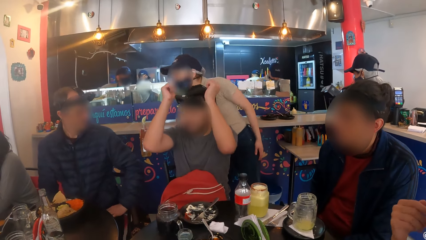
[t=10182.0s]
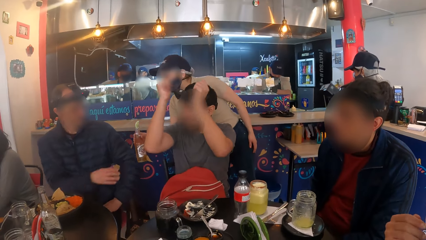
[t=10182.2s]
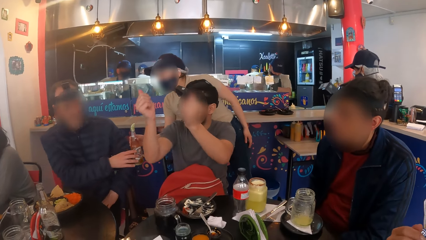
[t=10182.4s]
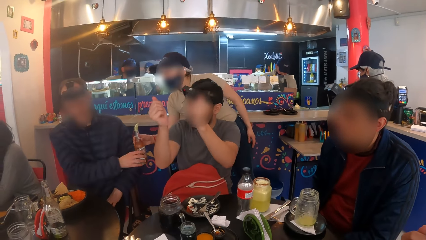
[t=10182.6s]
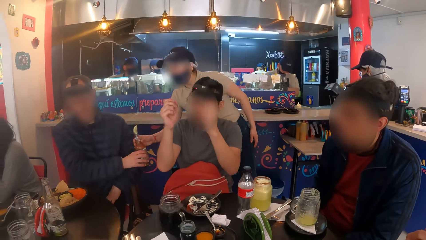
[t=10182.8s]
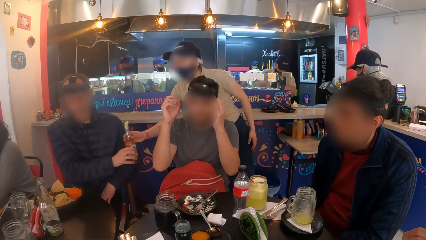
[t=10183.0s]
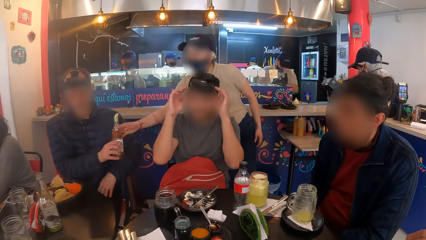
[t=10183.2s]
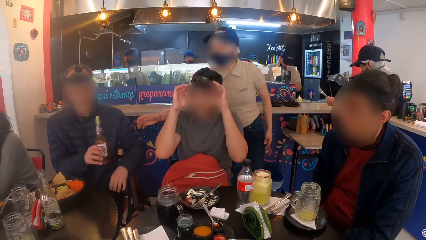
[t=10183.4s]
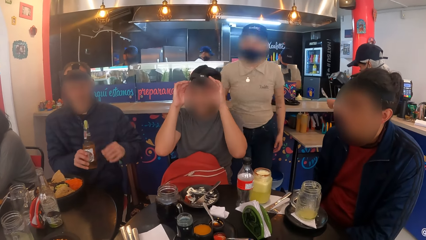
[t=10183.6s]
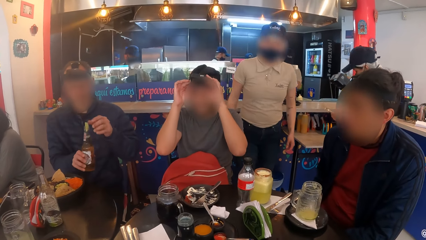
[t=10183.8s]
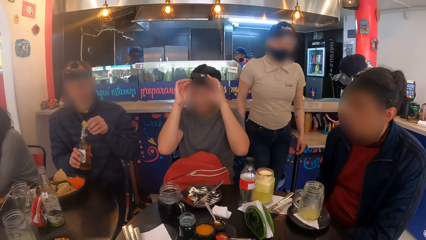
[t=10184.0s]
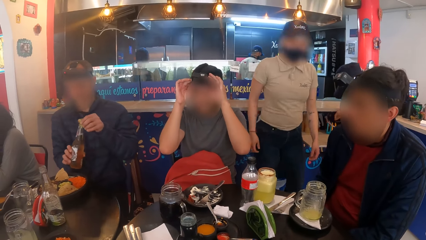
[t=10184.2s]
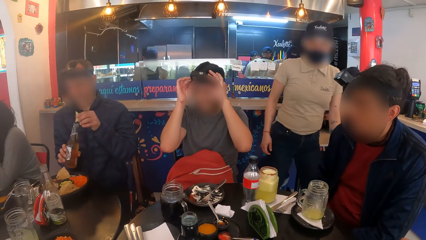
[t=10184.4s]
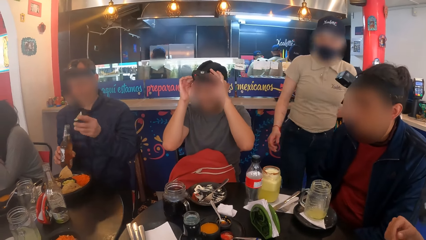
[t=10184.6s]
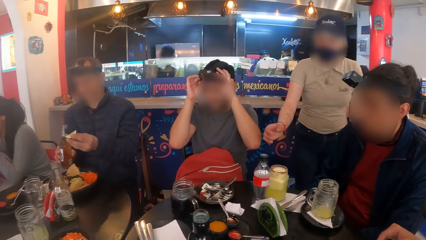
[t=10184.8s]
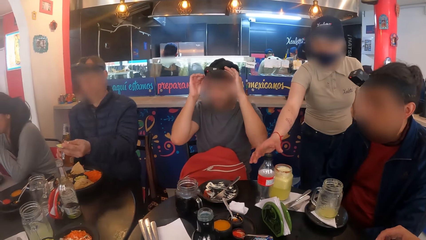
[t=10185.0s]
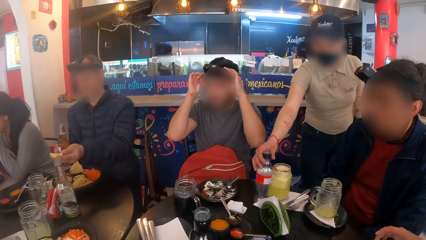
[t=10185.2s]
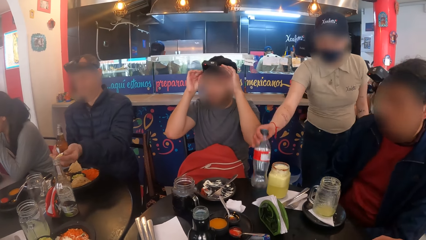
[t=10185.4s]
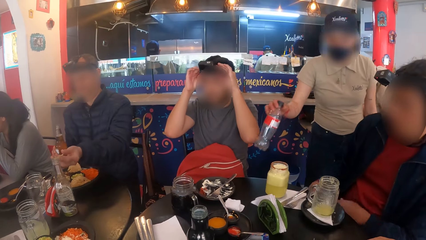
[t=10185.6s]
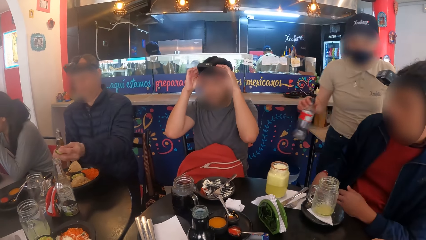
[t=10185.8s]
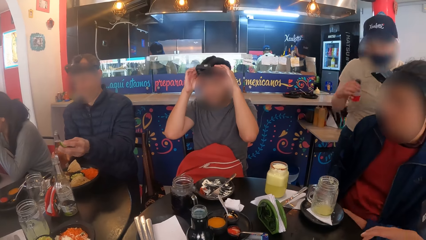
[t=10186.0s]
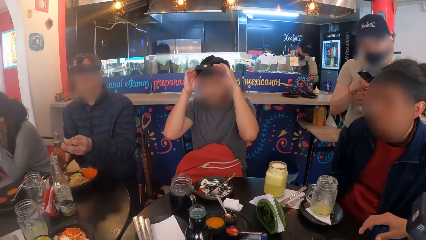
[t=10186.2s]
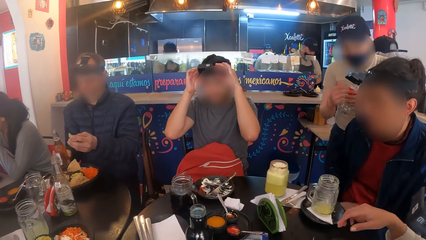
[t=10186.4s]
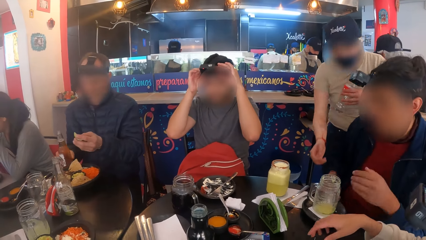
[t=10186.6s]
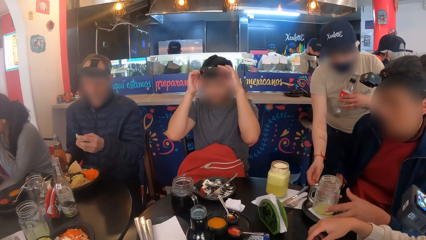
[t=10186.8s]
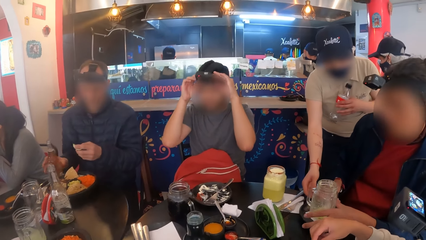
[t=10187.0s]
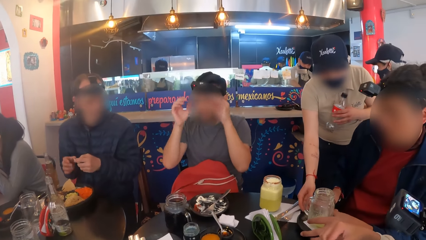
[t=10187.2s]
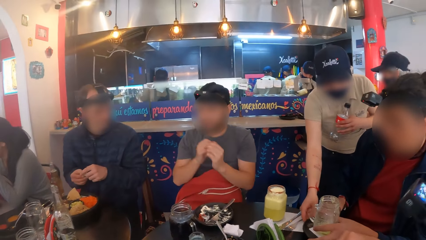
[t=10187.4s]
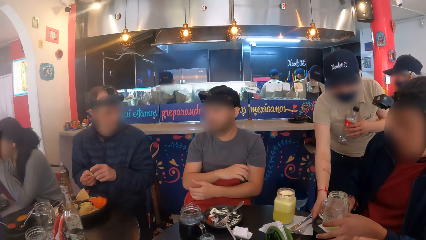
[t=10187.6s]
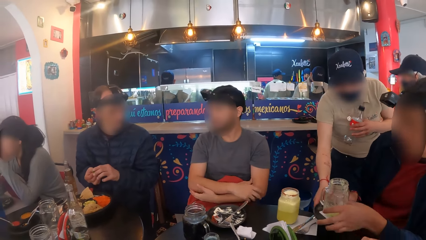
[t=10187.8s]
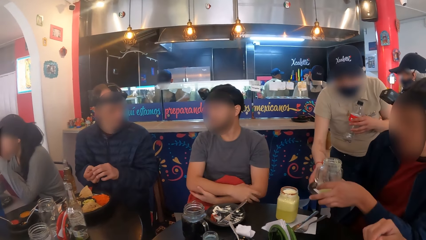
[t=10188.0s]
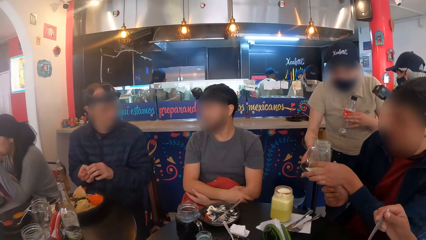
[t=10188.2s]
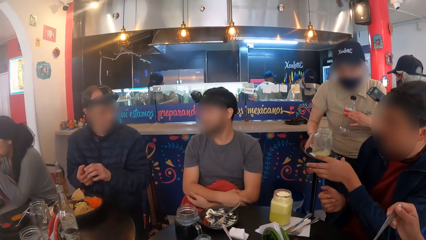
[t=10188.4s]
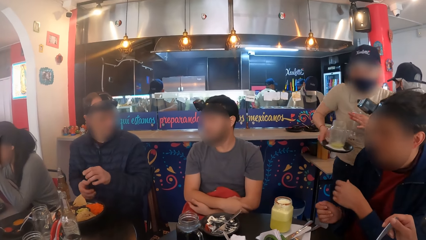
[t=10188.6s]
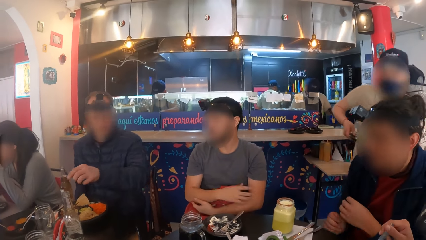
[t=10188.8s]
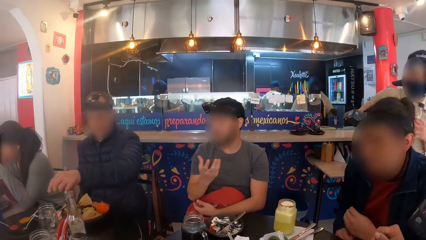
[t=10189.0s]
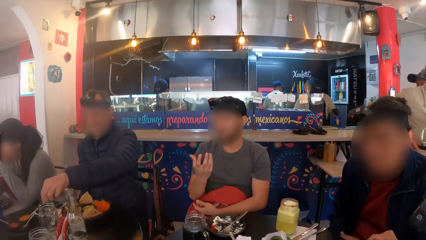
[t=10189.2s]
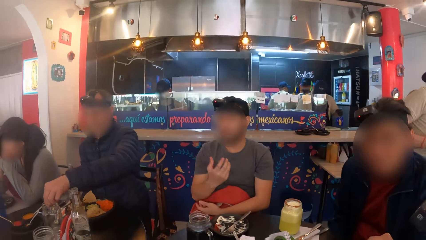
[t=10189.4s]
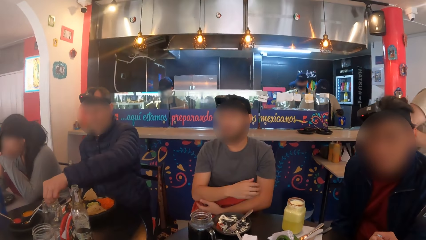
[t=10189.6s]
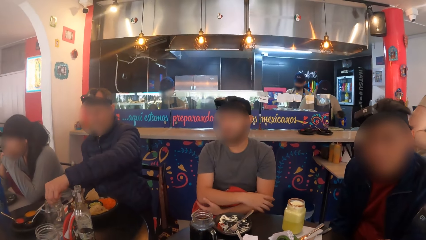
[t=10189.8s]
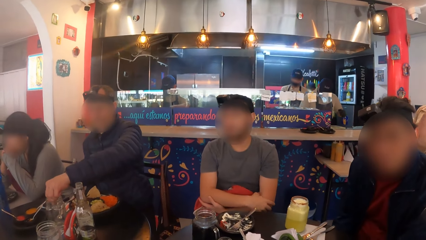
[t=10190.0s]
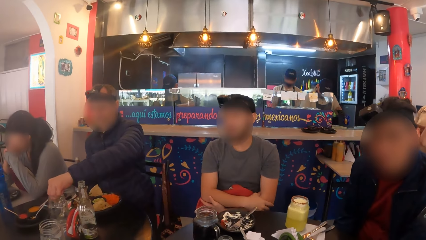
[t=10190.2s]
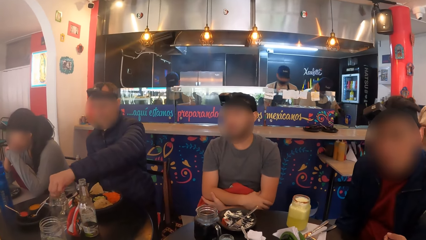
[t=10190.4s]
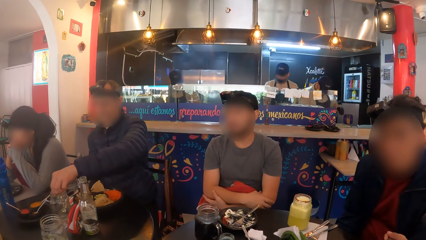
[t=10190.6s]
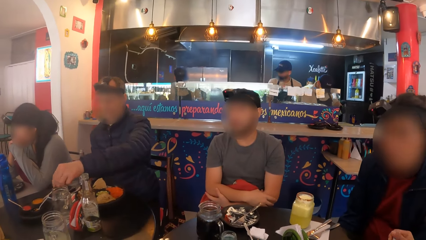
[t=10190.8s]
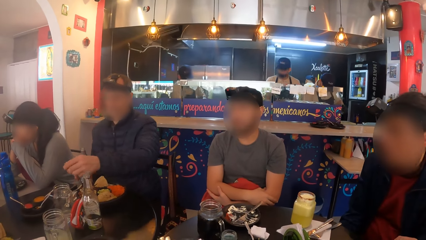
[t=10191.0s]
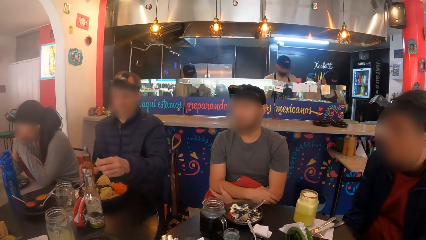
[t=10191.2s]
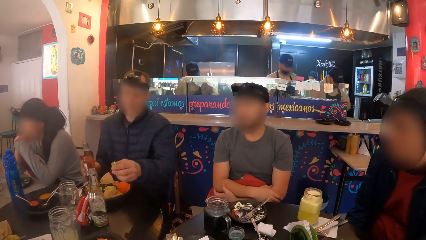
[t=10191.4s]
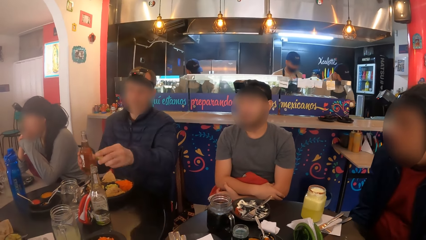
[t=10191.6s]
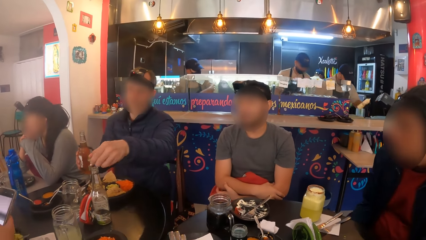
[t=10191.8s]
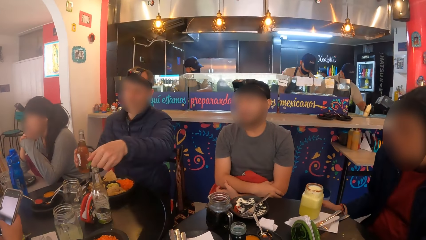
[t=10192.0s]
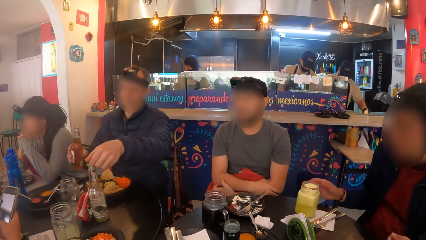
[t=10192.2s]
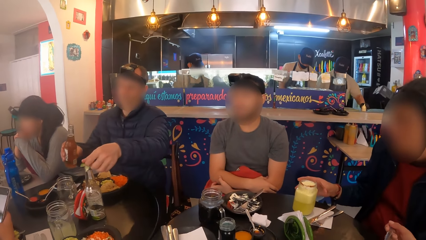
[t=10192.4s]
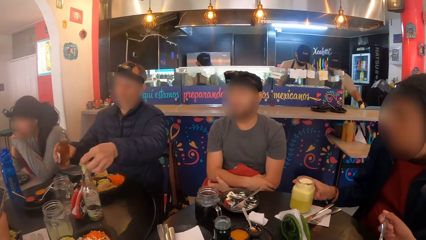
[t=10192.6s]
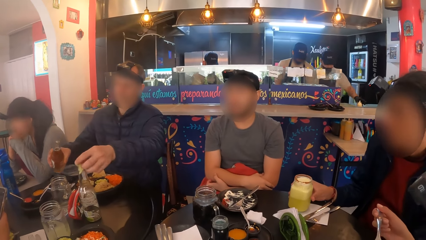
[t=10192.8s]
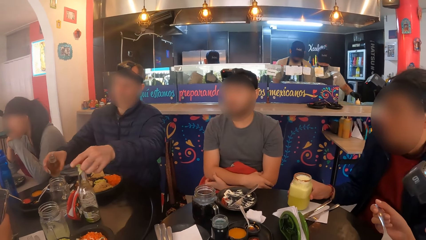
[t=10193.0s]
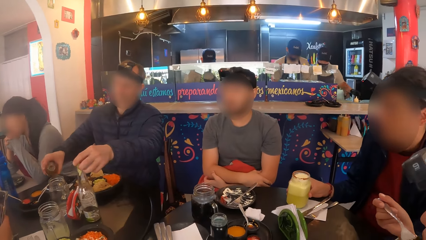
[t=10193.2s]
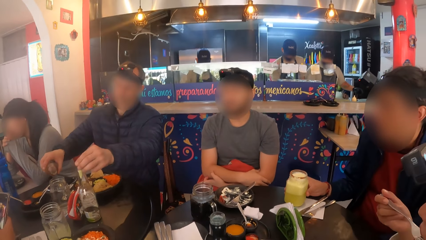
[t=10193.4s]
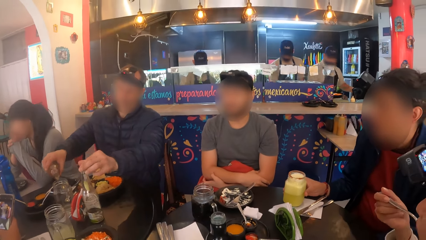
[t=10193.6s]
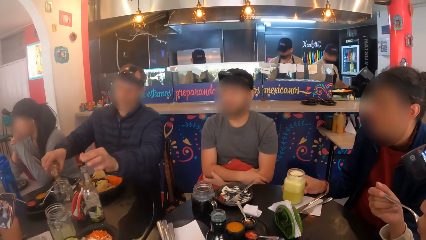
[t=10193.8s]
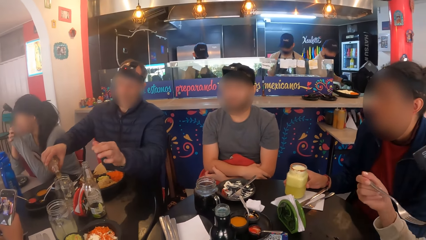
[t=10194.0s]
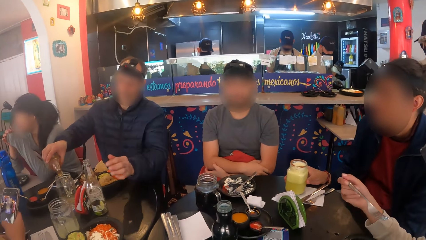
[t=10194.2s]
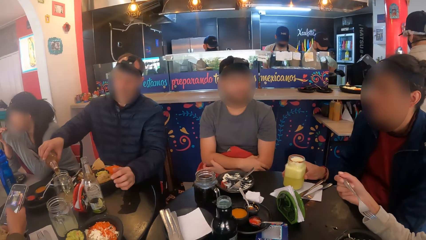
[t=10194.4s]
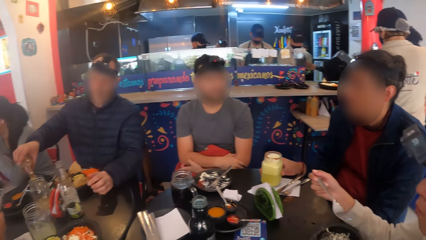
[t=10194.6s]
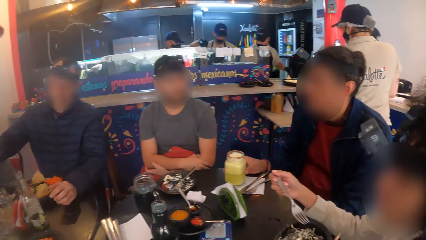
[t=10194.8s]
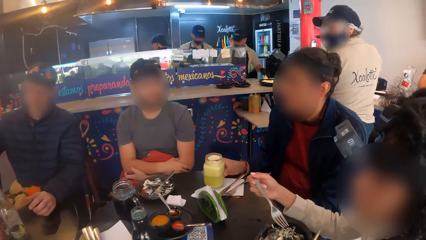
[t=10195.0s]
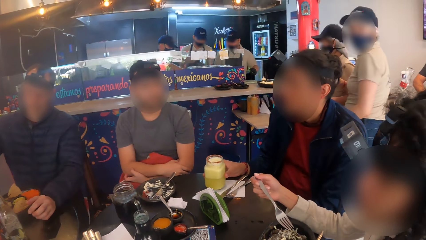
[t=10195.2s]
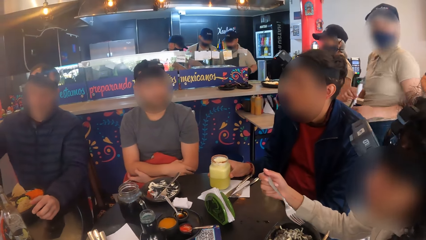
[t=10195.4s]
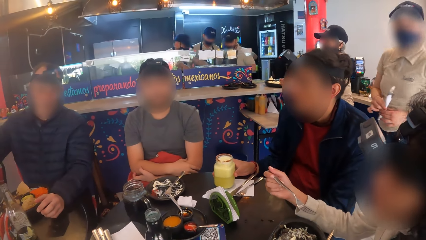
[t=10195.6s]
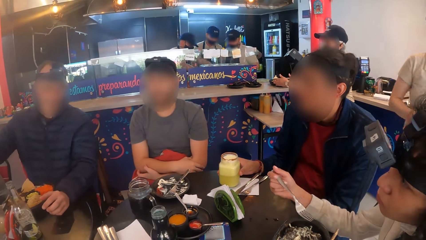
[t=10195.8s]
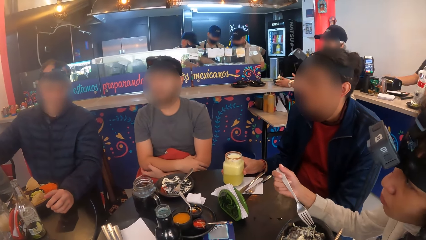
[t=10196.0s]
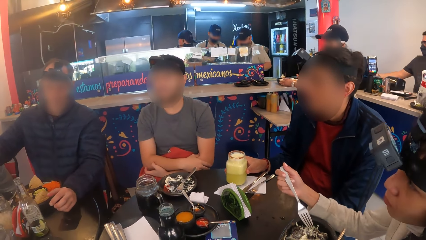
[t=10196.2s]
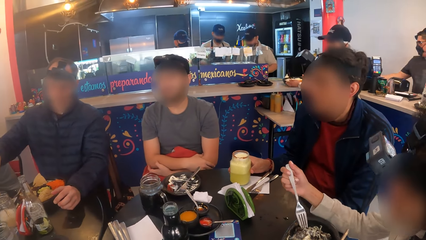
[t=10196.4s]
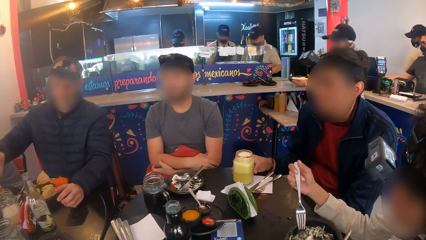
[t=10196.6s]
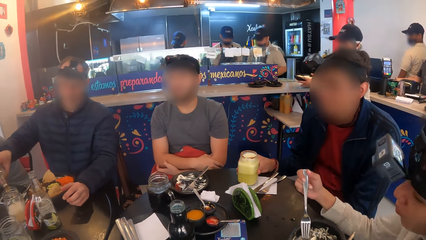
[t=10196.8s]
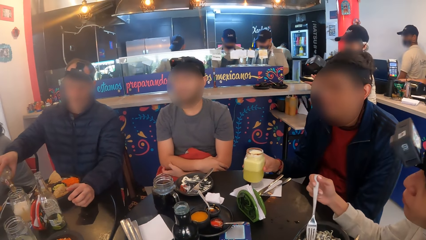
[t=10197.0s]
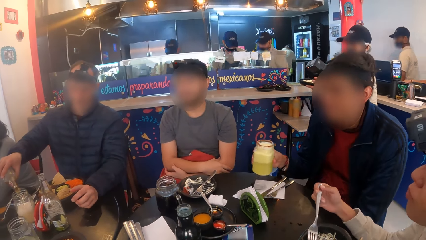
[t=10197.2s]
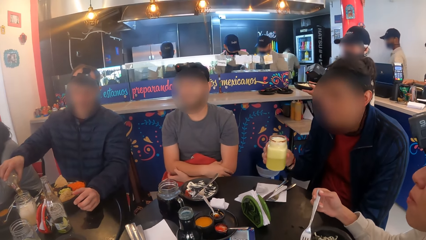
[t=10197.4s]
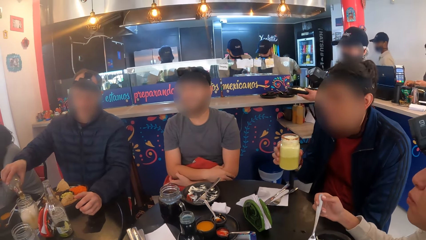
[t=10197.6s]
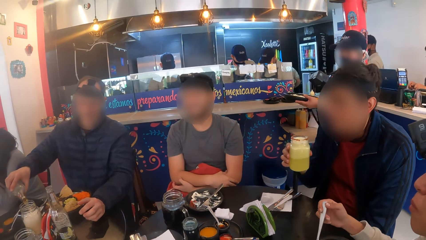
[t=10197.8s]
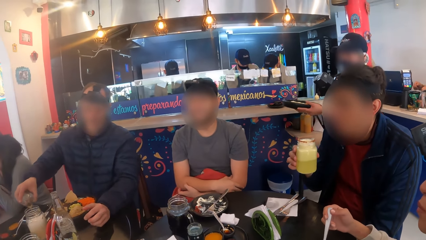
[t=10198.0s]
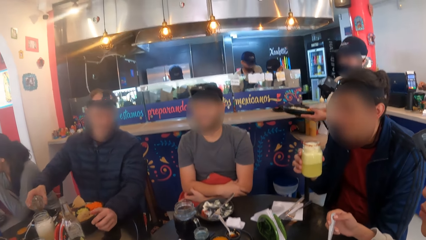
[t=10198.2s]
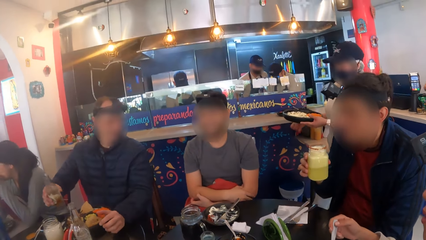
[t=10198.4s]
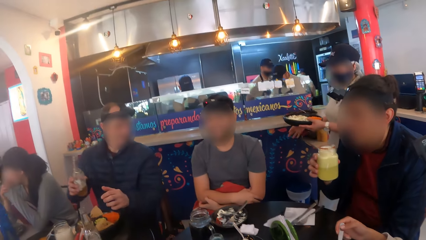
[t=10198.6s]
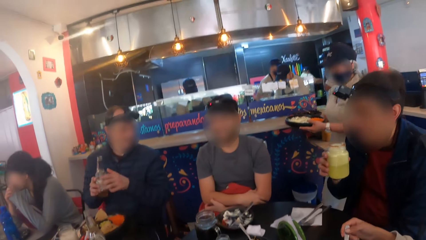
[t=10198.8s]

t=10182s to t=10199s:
The waitress hands a man the bottle of juice in her right hand. A man interacts with another man. The first man takes the bottle of juice from the waitress with his right hand. A second man adjusts a camera on his head with both hands. The first man removes an orange wedge from the bottle of juice in his right hand with his left hand. The waitress picks up a bottle from the table with her right hand. The first man places the bottle of juice in his right hand on the table. The waitress passes the bottle from her right hand to her left hand. A third man passes the empty plate in front of him from the table to the waitress with his left hand. The first man holds the orange wedge with both hands. The waitress takes the empty plate from the third man's left hand with her right hand. A woman stirs some salad in the plate of salad in front of her on the table with the fork in her right hand. The first man squeezes the orange wedge in his left hand into a jar on the table, carries the bottle of juice from the table with his right hand, and puts the orange wedge in his left hand into a bottle on the table. Another woman operates a phone with both hands. The camera wearer looks at a man. The third man holds the jar of juice in front of him on the table with his right hand. The first woman puts the fork of salad in her mouth with her right hand. The first man pours some juice from the bottle of juice in his right hand in the jar on the table. A chef places a plate of food on the counter with his right hand. The waitress walks from the counter to the dining area. Another waitress carries the plate of food from the counter with both hands. The third man carries the jar of juice in front of him on the table with his right hand.
